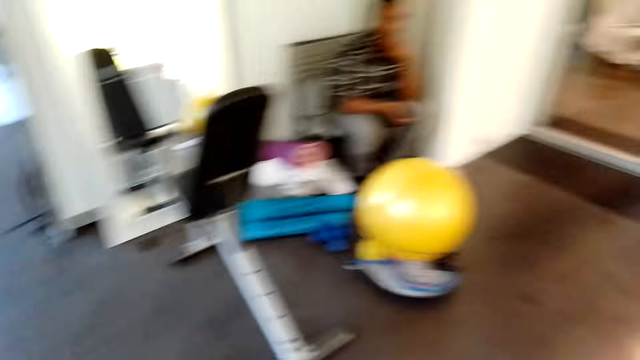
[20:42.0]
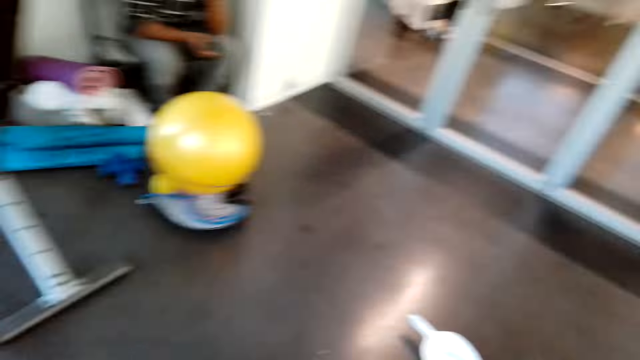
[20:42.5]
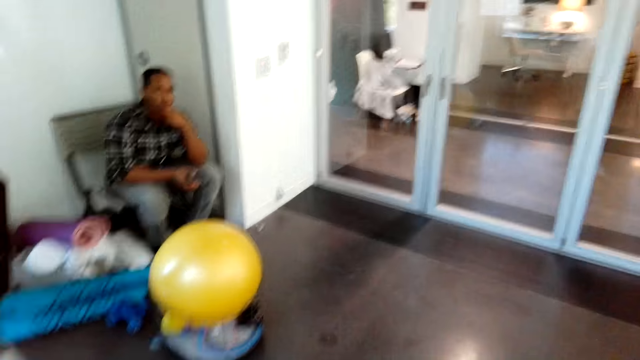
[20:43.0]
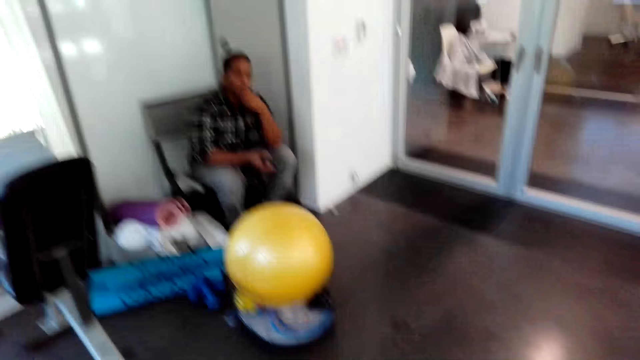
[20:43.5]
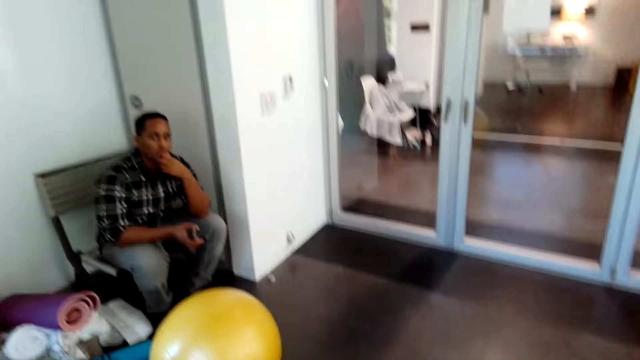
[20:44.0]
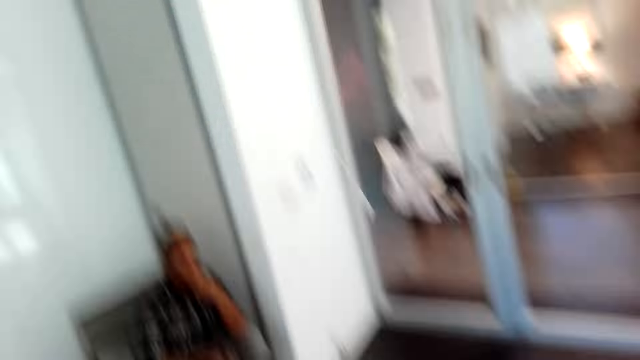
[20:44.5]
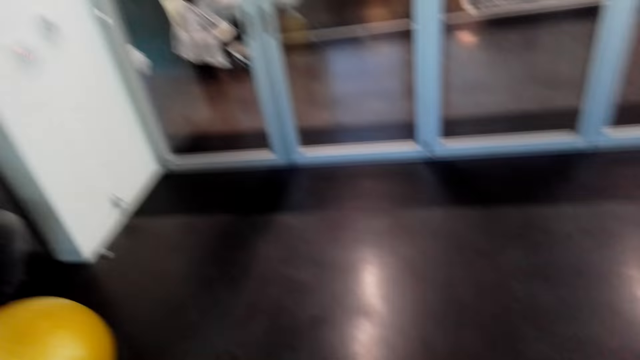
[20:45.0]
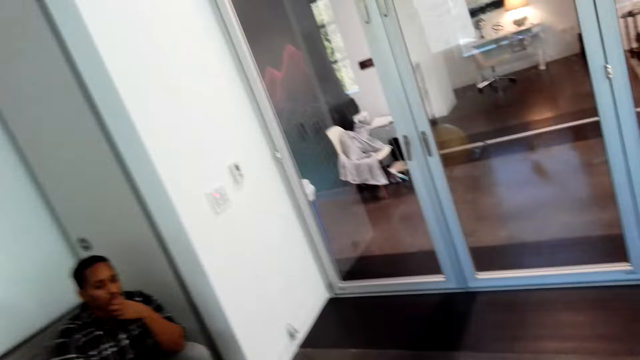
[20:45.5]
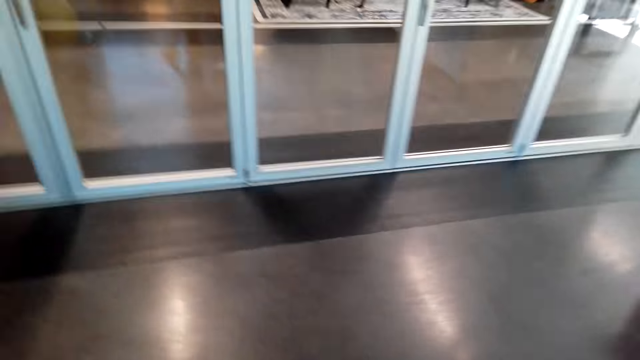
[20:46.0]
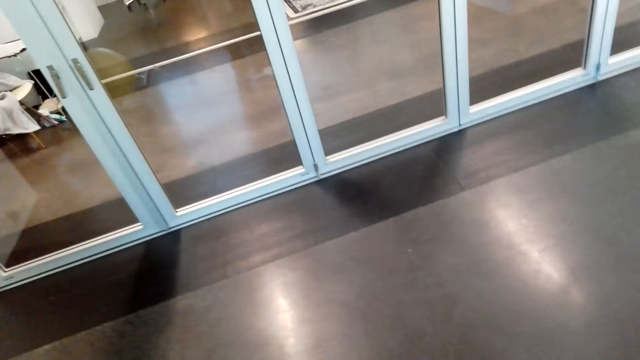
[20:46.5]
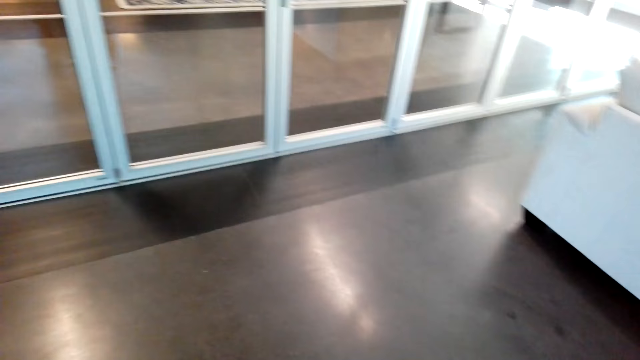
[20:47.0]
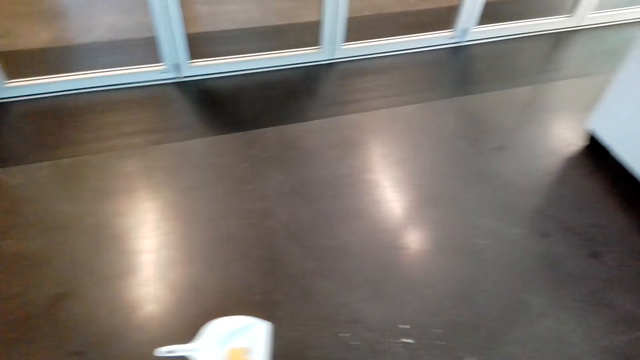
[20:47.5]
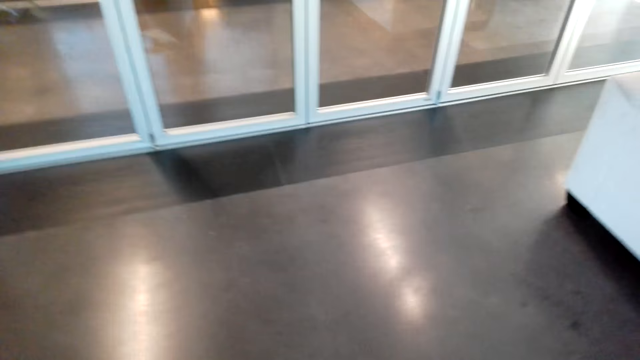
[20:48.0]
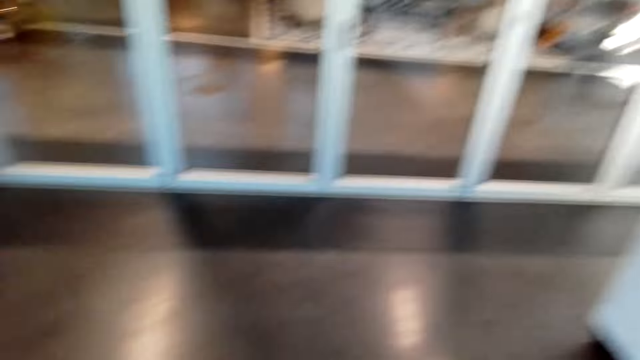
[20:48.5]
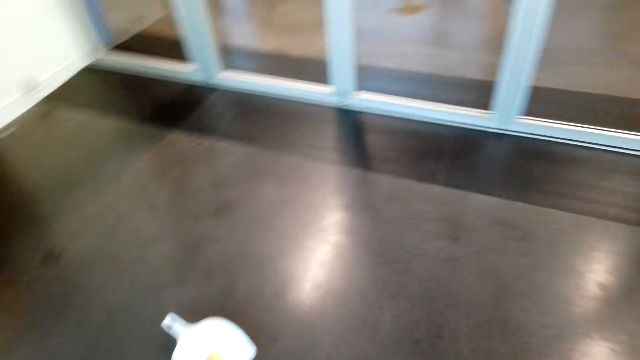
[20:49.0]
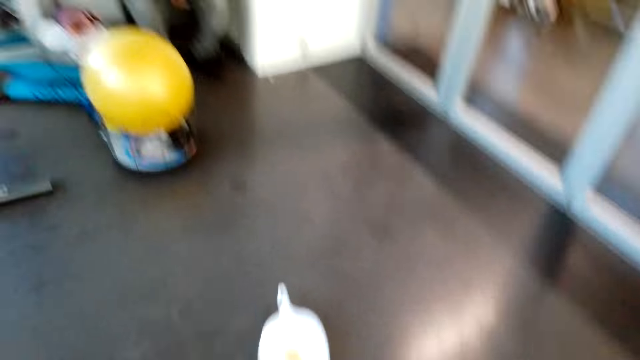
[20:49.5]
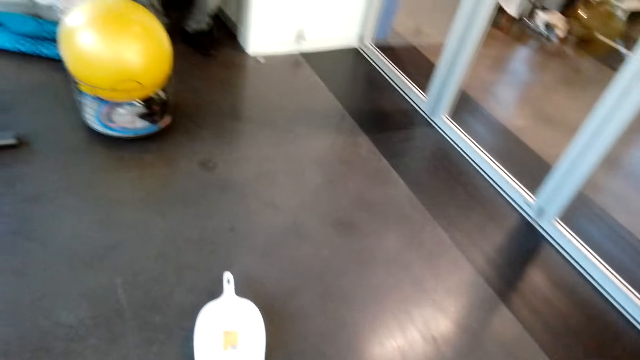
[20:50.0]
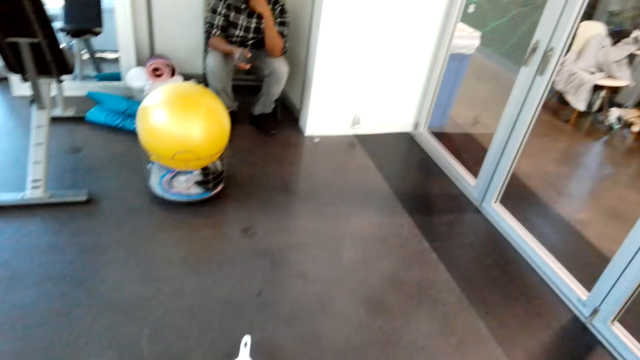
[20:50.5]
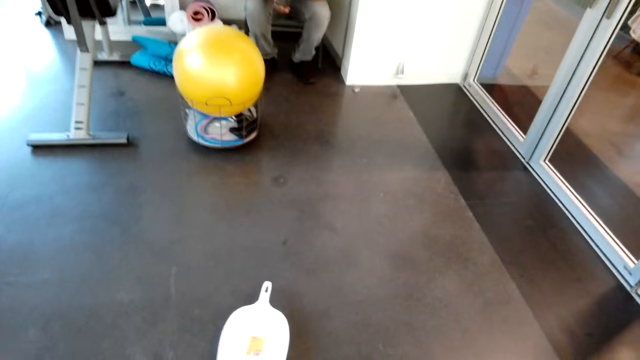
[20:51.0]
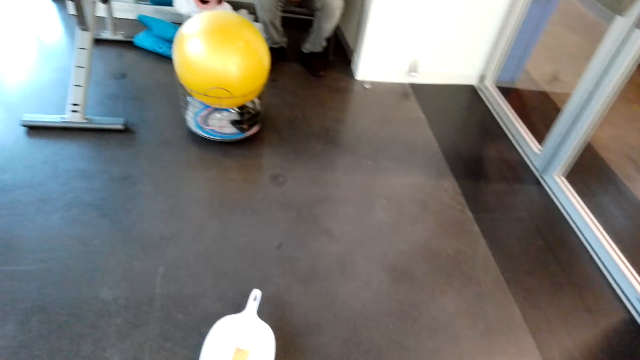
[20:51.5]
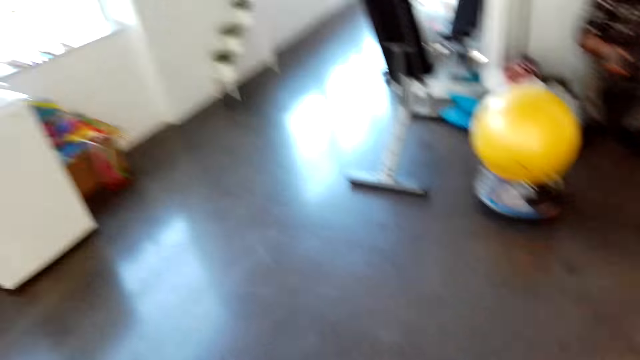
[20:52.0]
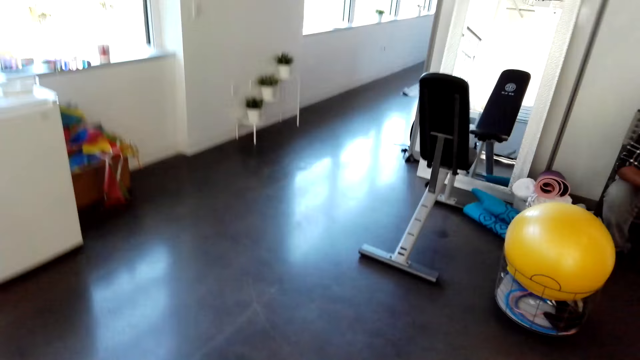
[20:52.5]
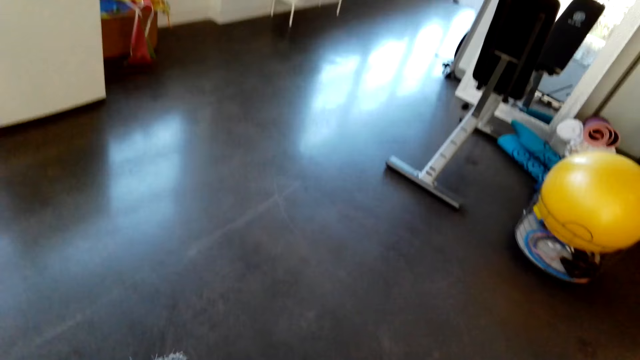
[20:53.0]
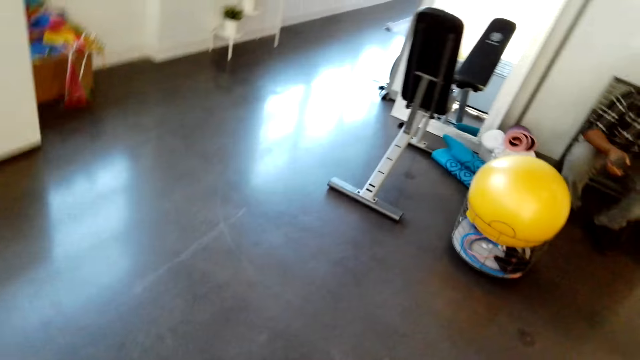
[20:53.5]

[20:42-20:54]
A man puts a hand on his mouth. The man sits on the chair. The camera wearer dusts the floor with a broom. They interact with the man.

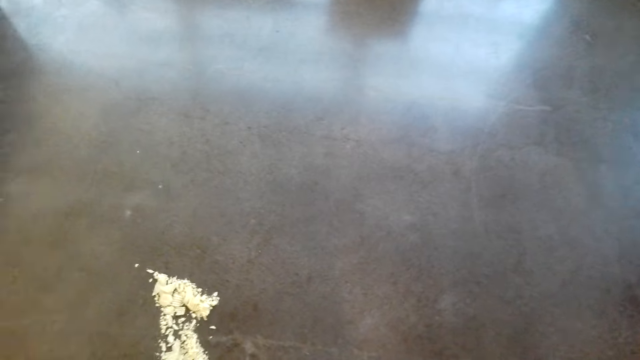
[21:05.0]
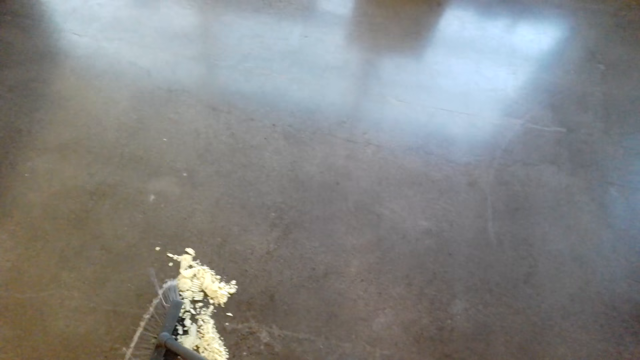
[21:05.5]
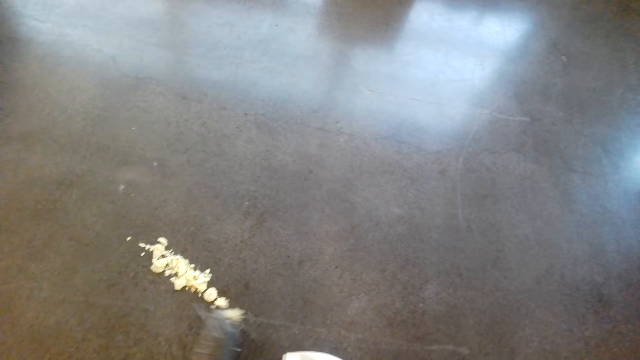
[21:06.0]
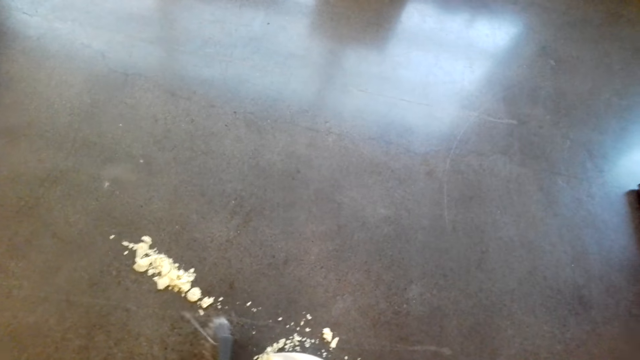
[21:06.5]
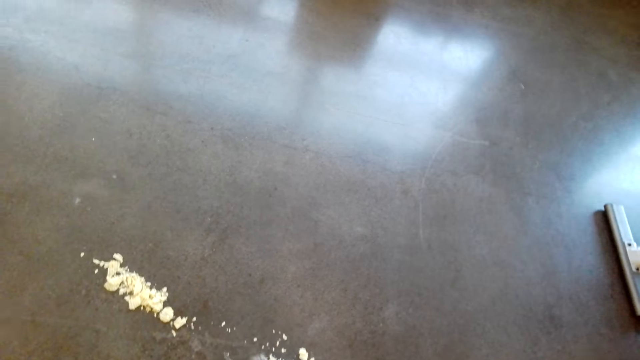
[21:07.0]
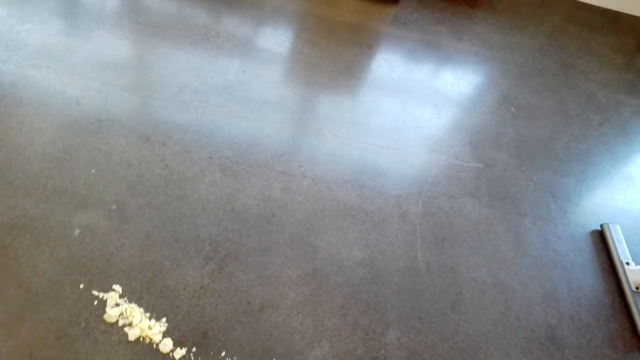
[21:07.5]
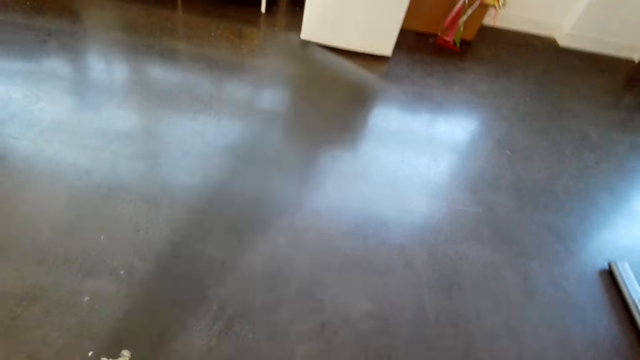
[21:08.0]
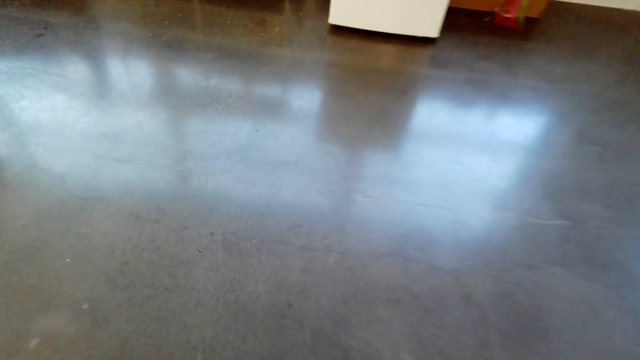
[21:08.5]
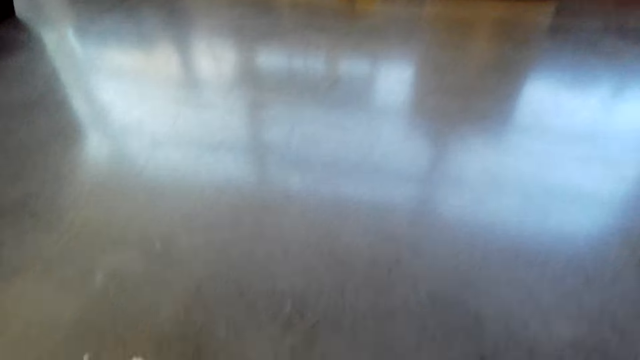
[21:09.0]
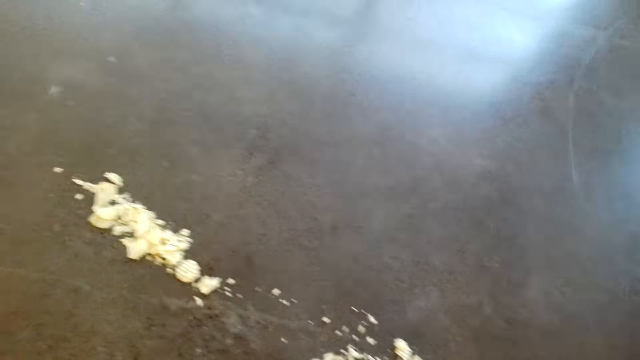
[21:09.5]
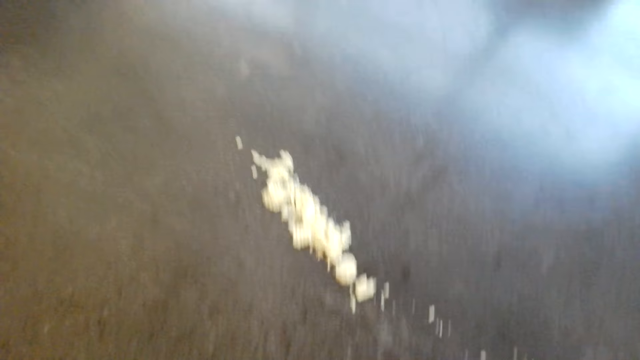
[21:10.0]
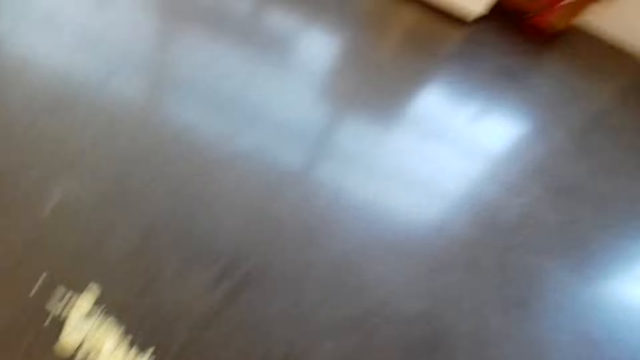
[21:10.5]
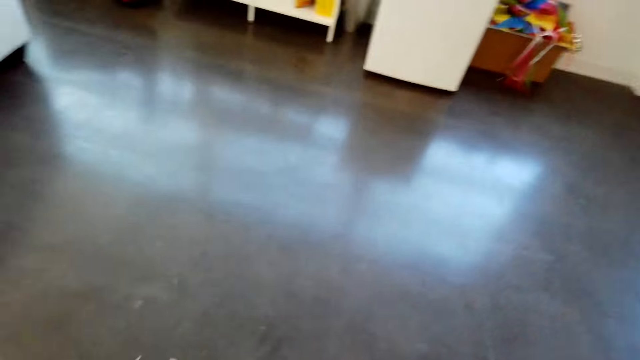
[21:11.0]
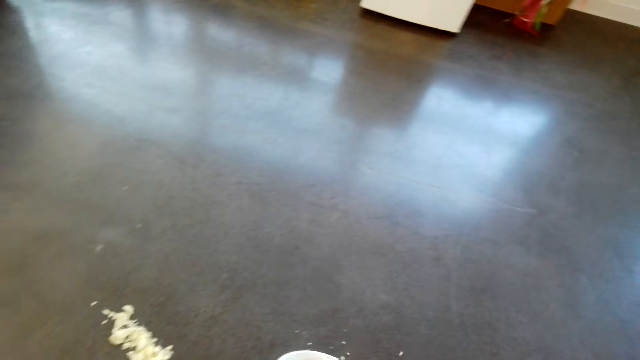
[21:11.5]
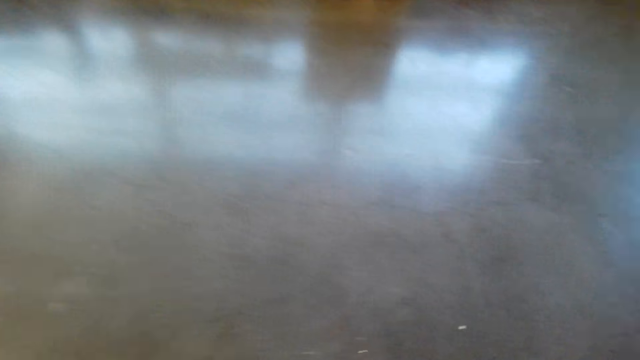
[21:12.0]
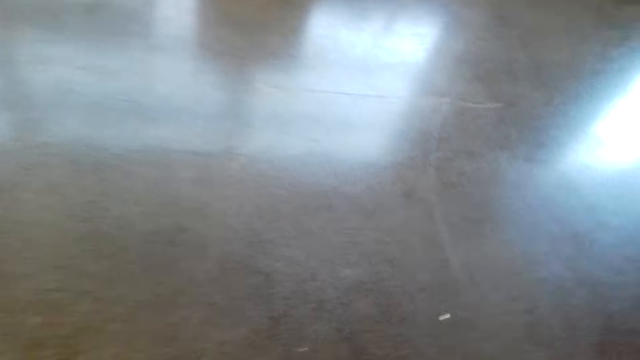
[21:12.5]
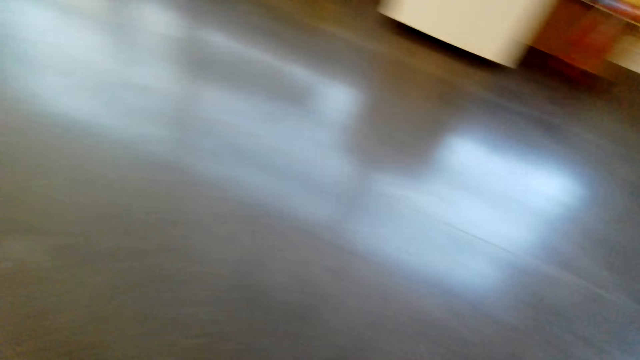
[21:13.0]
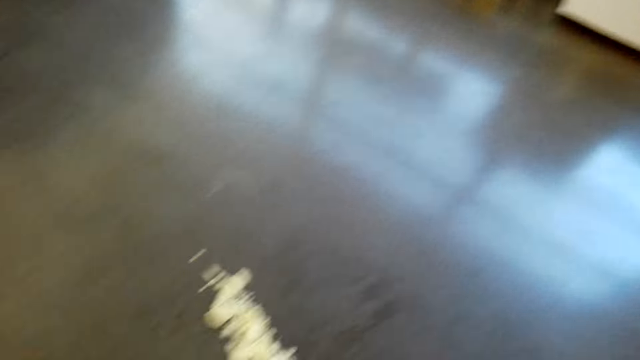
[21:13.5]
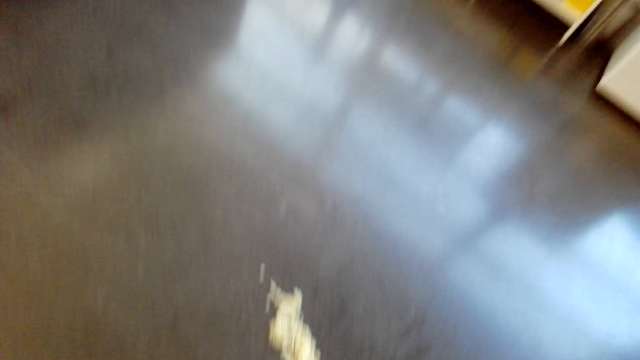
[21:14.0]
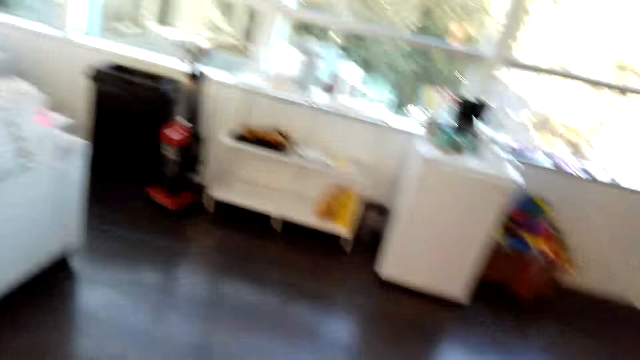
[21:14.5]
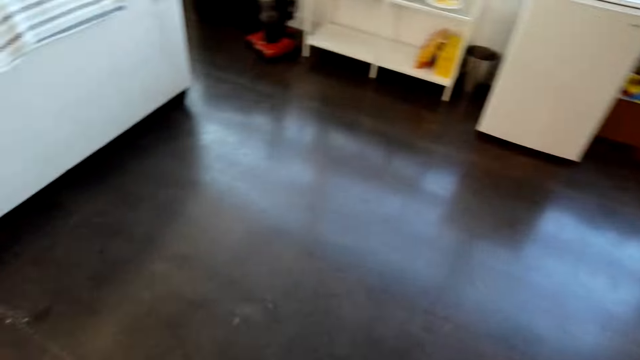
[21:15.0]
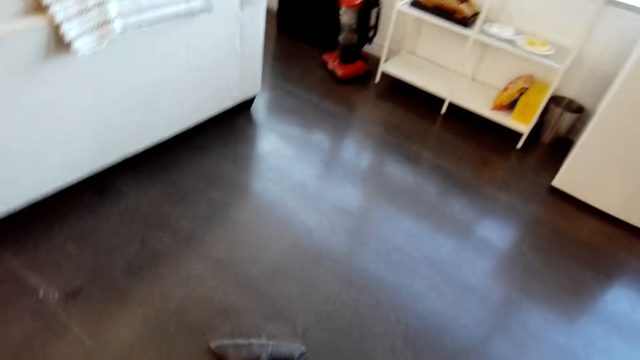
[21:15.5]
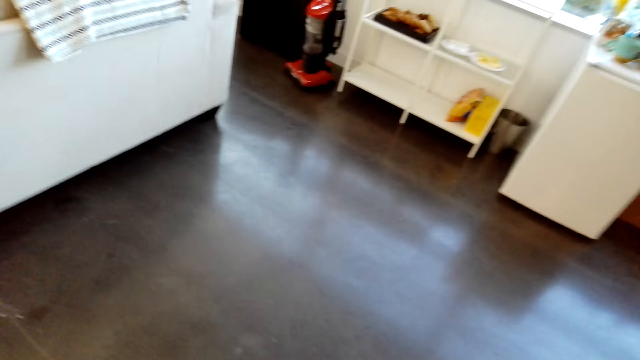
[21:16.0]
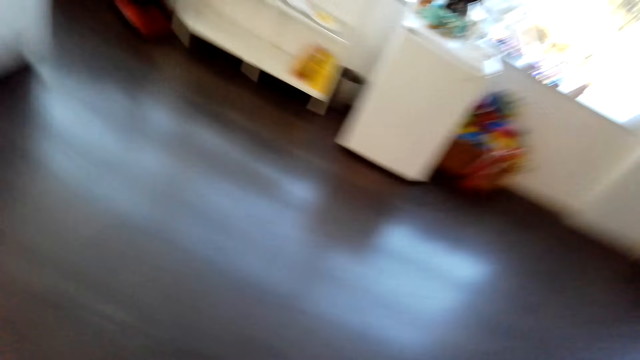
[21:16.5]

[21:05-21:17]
The camera wearer sweeps dirt on the floor. They put trash on a dustpan with a broom.
